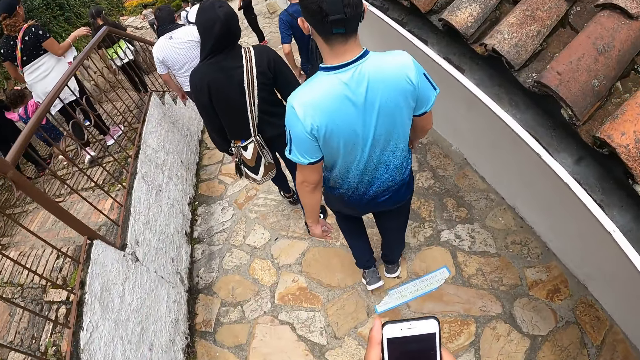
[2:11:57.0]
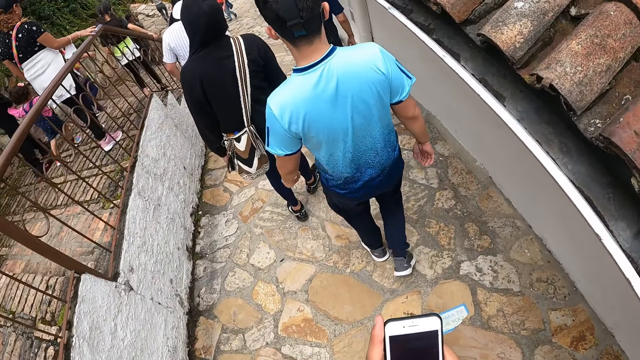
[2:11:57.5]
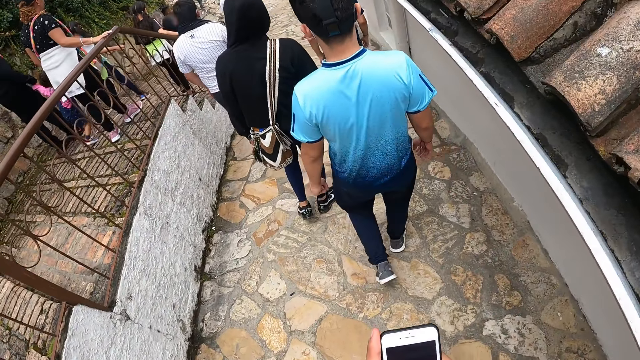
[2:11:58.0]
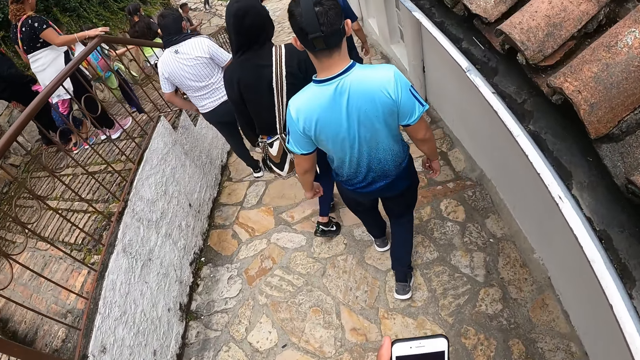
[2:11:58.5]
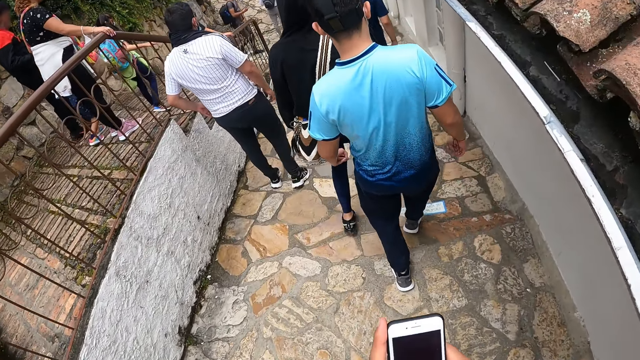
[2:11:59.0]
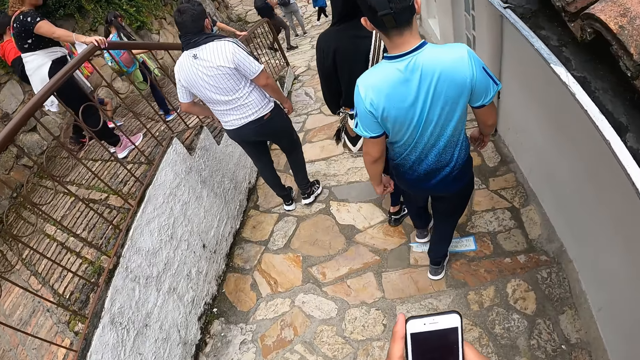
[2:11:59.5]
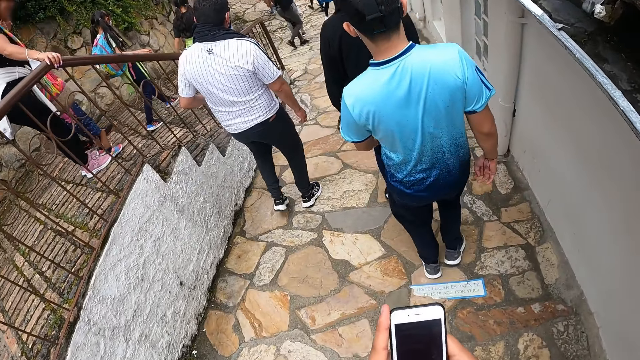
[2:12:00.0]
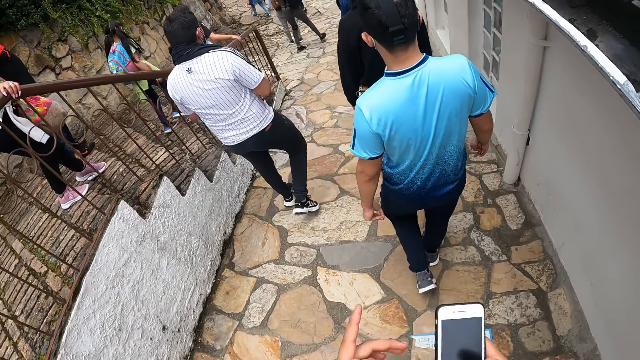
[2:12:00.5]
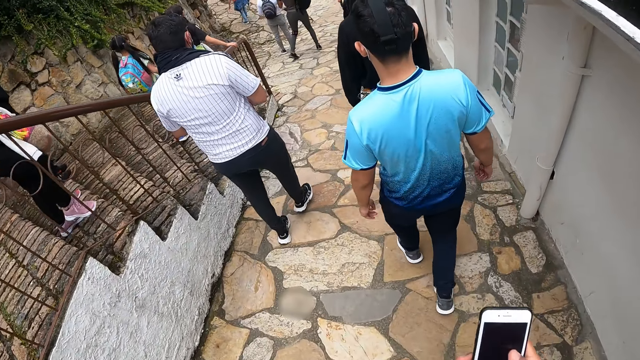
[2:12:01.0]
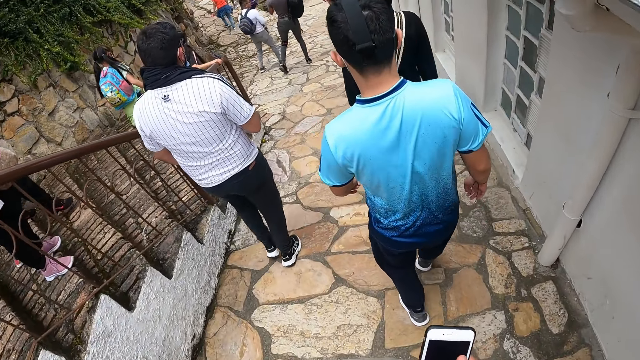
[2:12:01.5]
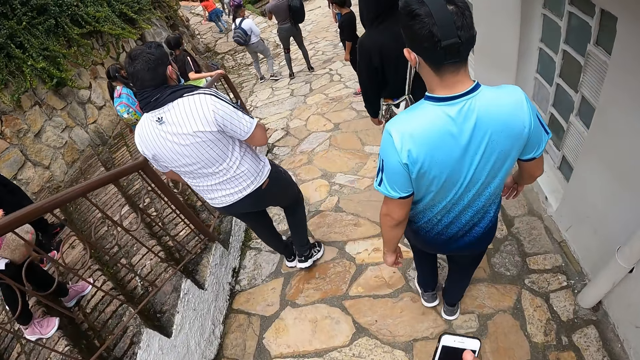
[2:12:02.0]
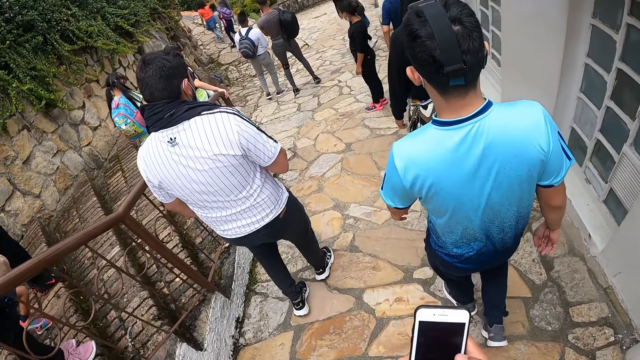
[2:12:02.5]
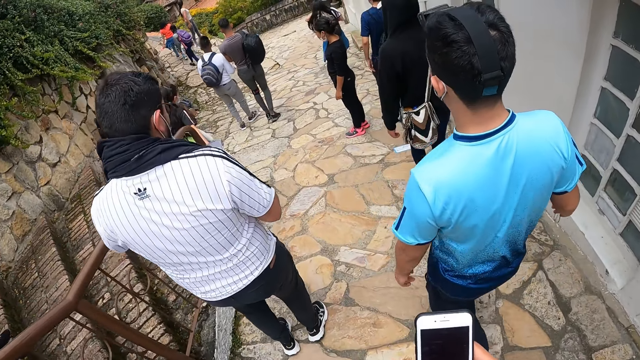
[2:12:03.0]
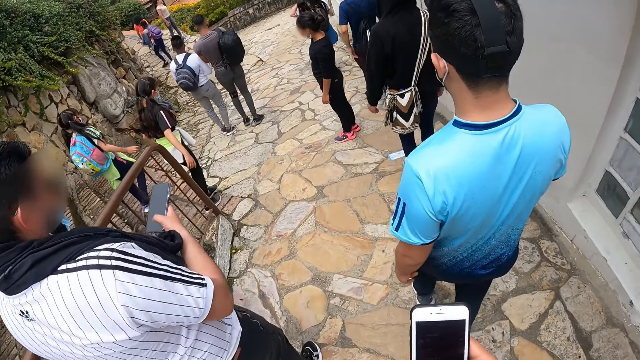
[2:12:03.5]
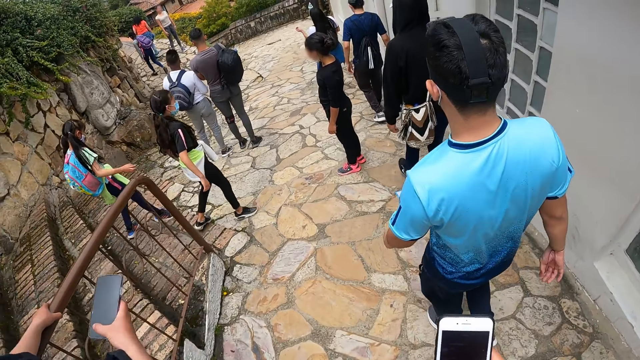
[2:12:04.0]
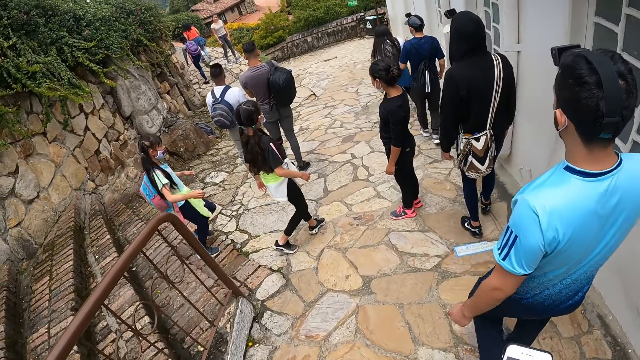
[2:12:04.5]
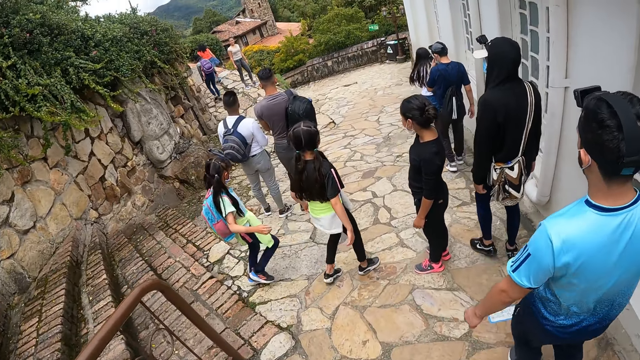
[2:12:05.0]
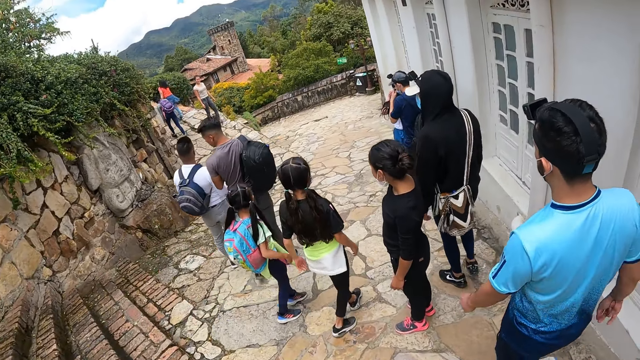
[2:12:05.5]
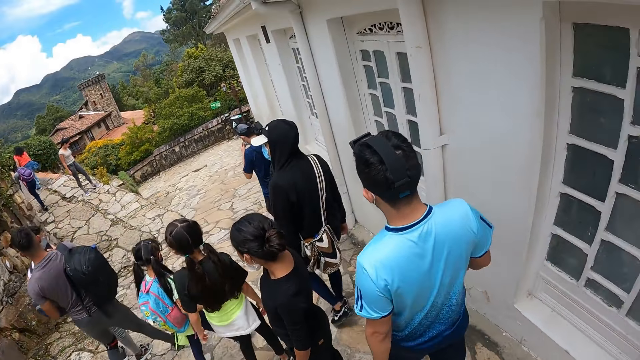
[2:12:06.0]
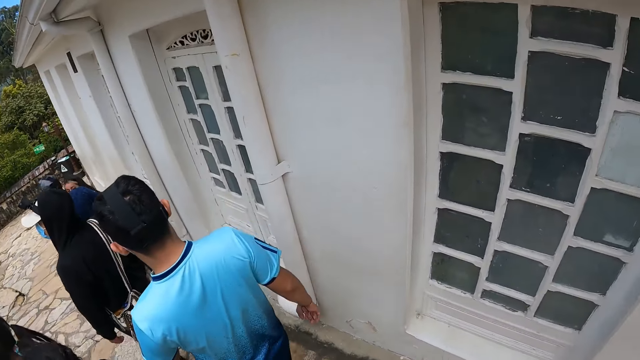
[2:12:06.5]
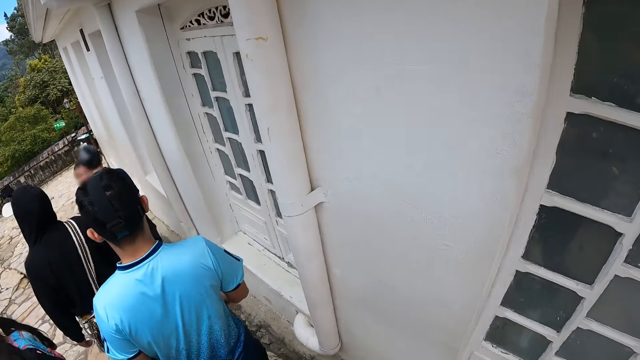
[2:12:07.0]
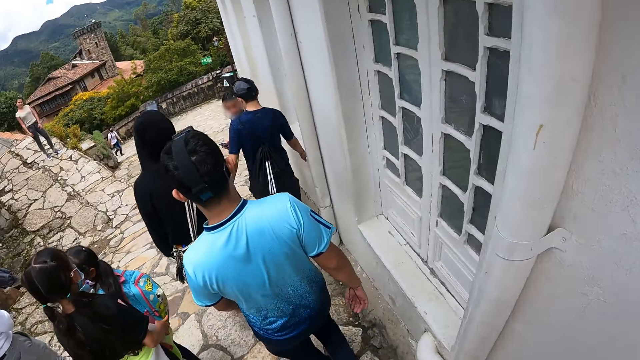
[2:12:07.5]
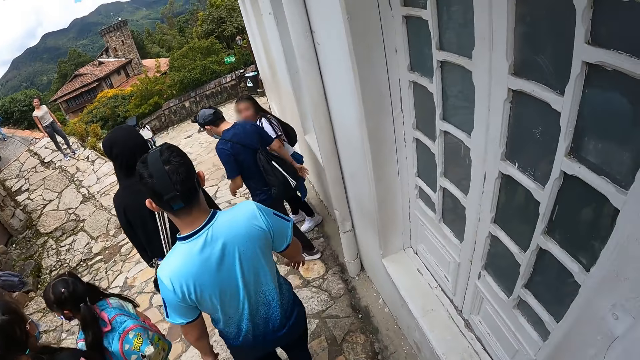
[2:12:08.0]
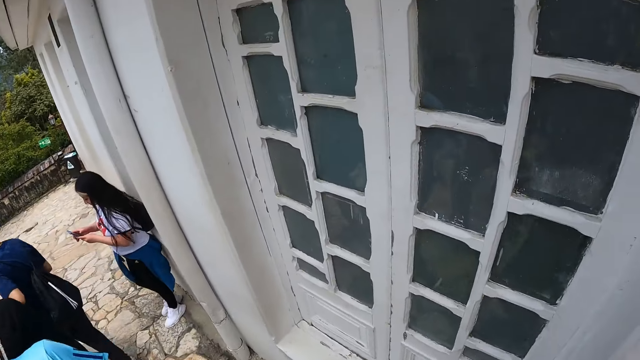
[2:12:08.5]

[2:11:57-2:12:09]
The camera wearer presses the phone in his right hand with his right hand.

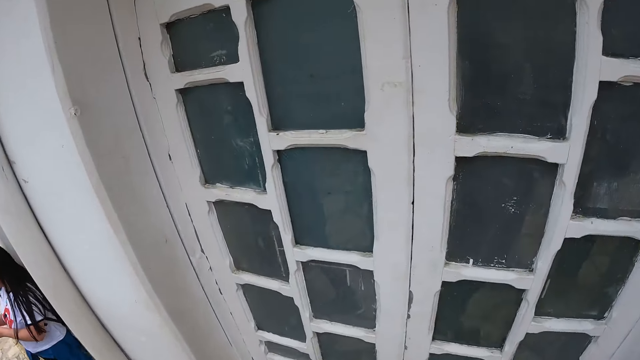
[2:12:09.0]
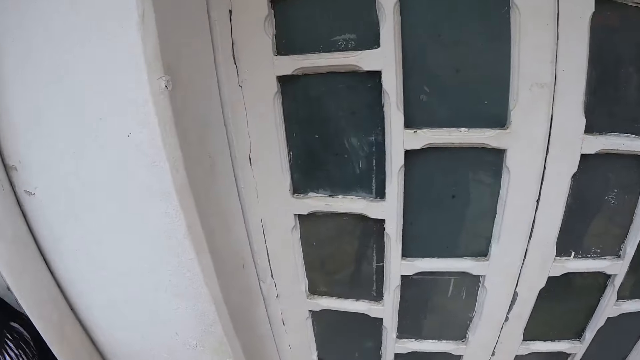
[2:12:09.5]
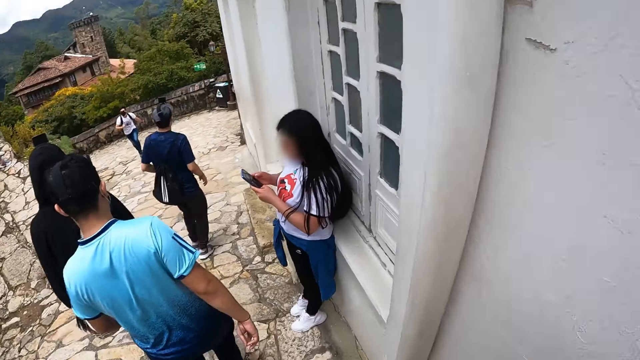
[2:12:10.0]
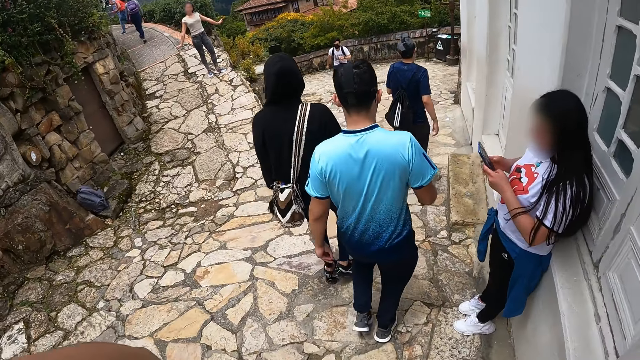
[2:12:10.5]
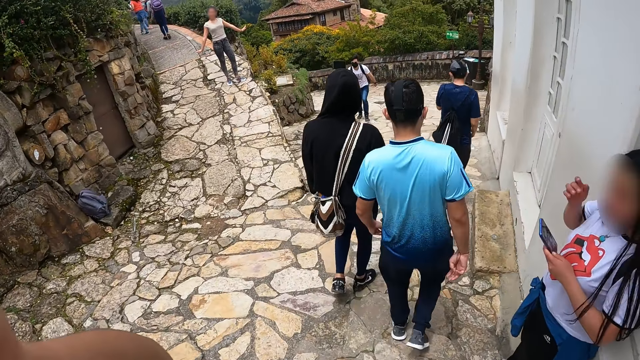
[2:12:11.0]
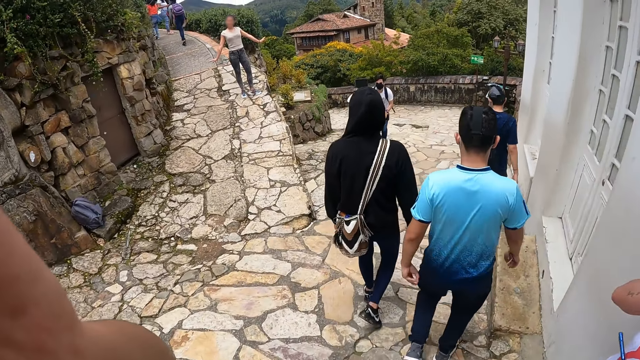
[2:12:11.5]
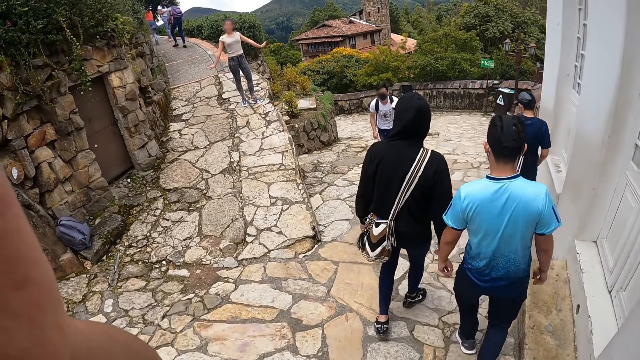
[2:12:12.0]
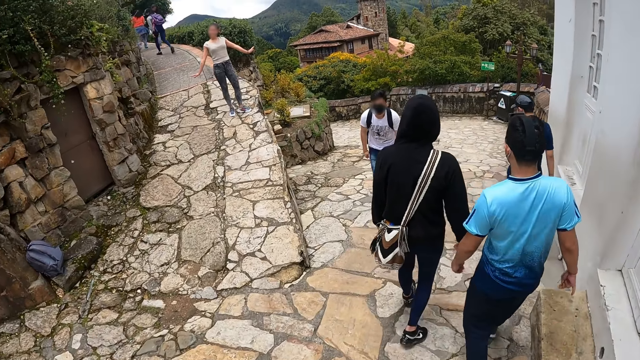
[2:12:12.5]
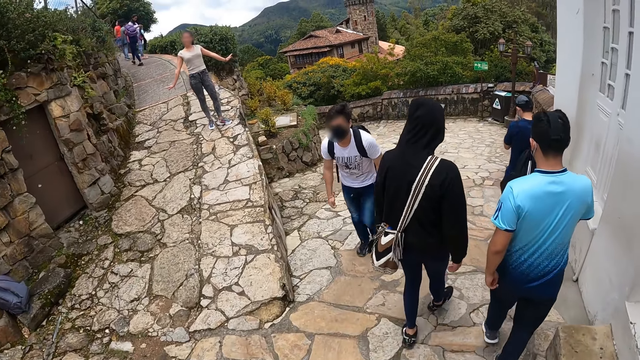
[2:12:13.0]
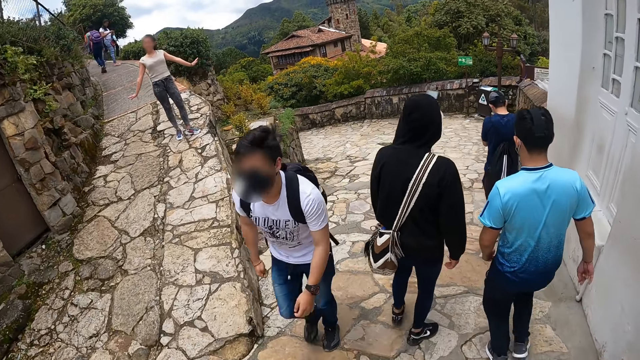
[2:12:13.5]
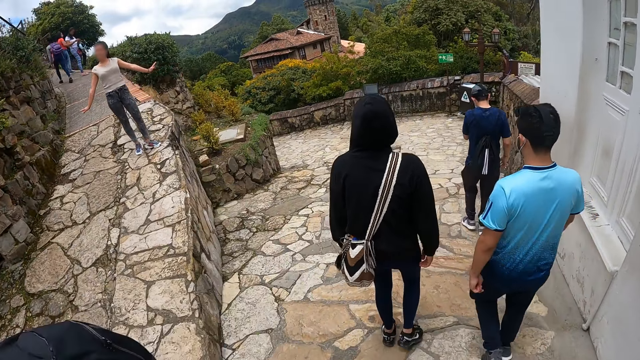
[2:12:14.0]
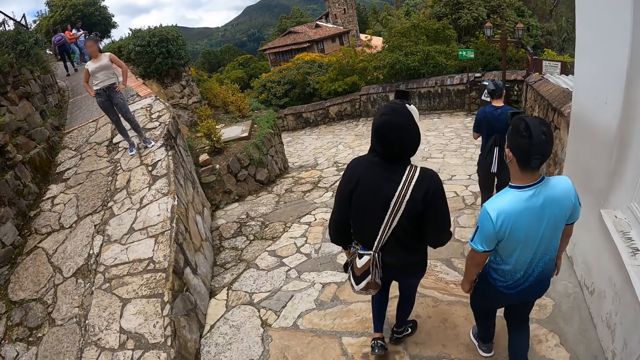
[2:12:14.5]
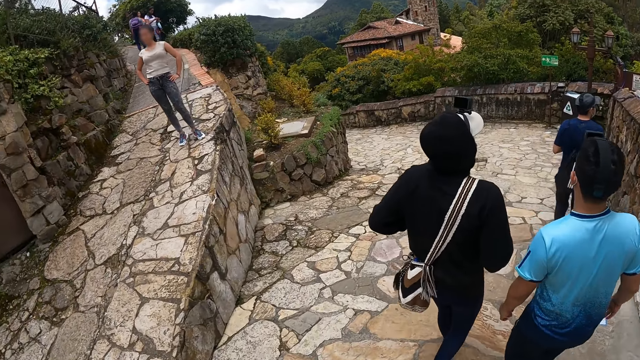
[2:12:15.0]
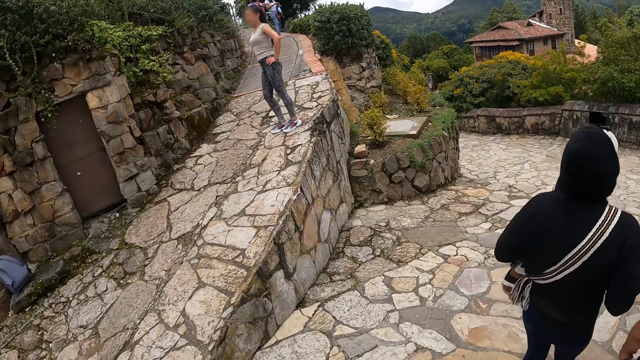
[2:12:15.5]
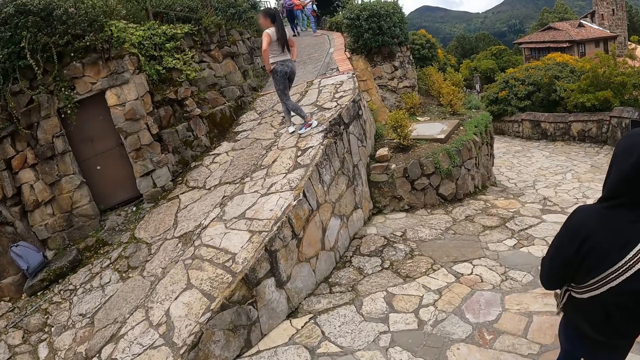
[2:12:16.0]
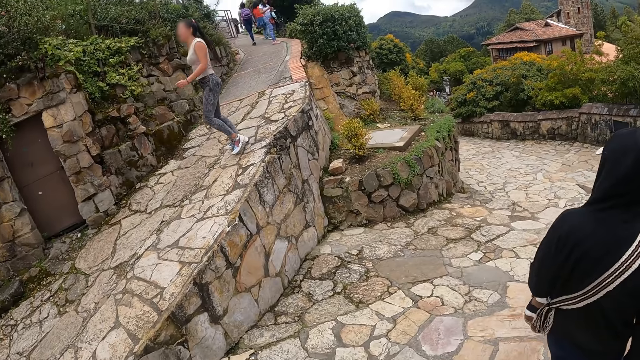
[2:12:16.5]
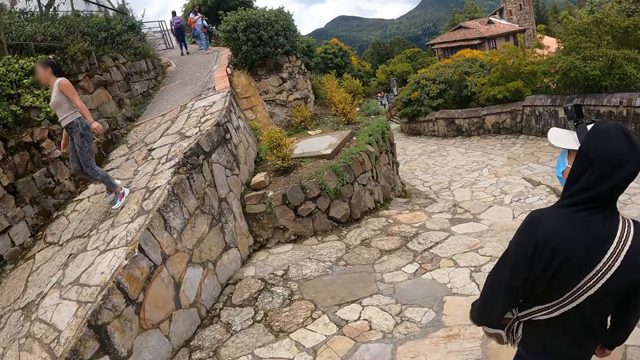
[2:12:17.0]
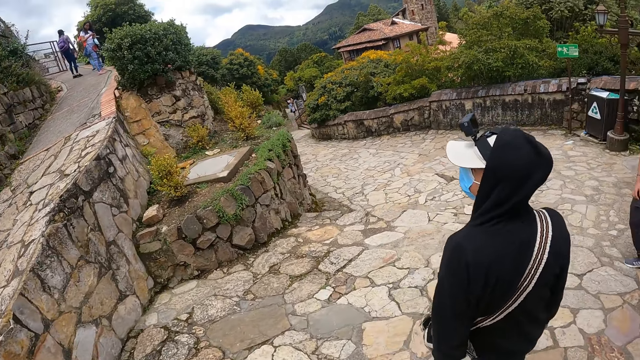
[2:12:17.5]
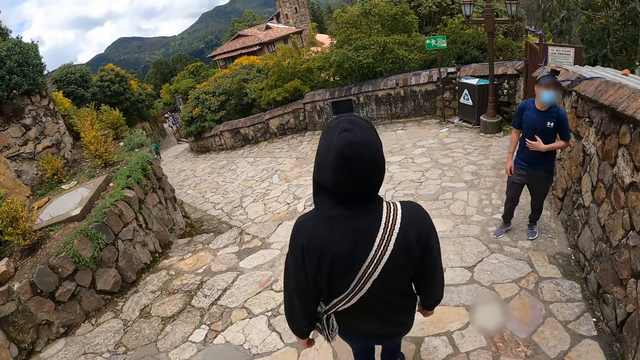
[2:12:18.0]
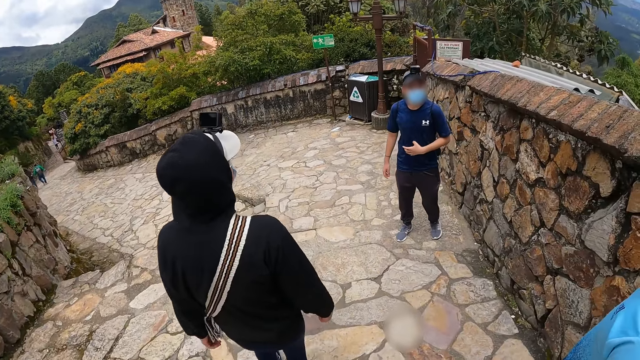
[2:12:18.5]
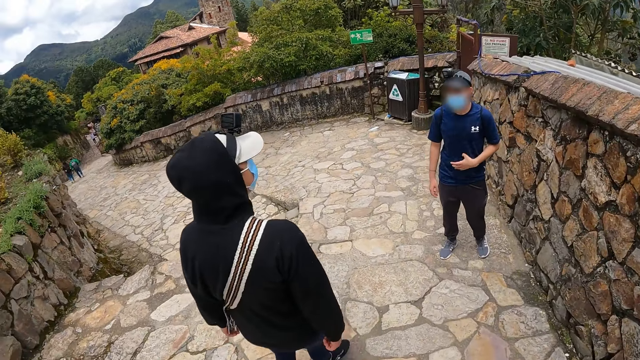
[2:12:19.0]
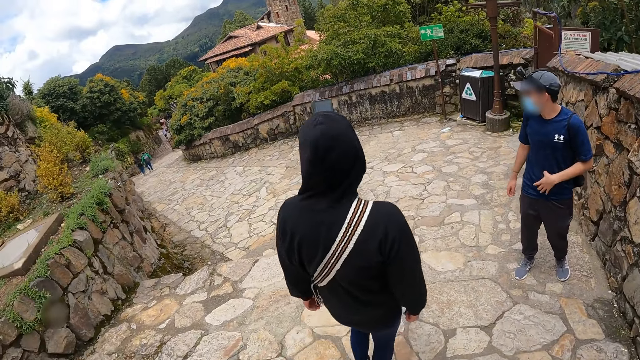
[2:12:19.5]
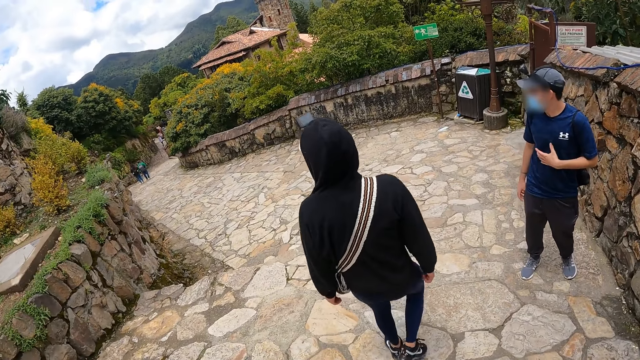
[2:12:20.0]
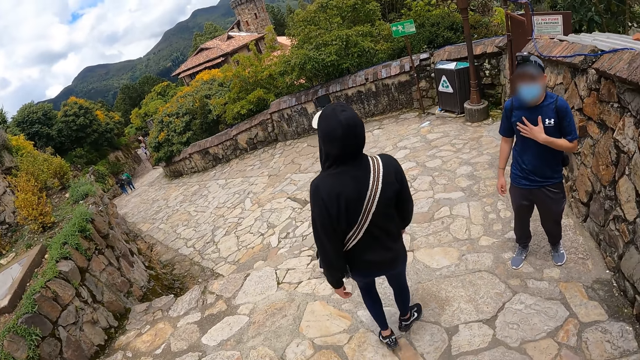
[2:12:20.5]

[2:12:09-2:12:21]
The camera wearer adjusts the camera. They walk along a pavement path. A man interacts with the camera wearer and another man.
